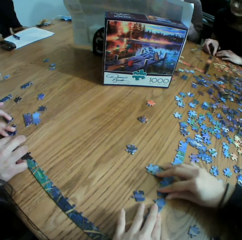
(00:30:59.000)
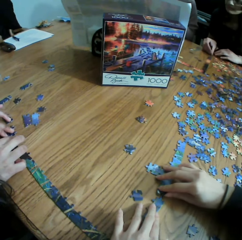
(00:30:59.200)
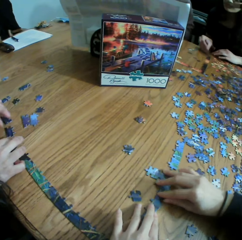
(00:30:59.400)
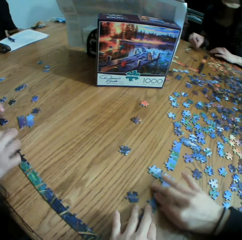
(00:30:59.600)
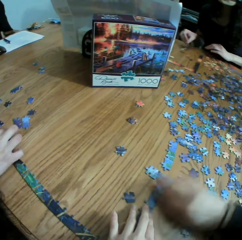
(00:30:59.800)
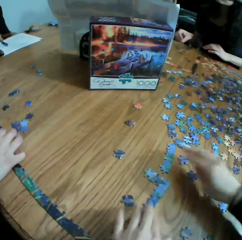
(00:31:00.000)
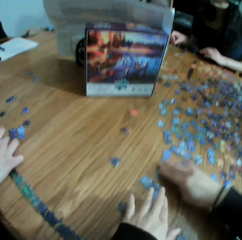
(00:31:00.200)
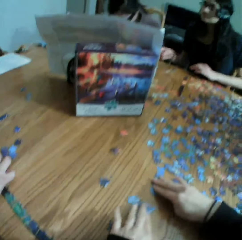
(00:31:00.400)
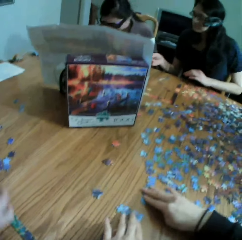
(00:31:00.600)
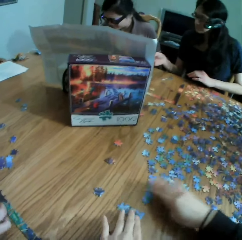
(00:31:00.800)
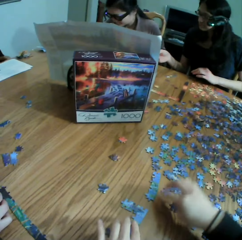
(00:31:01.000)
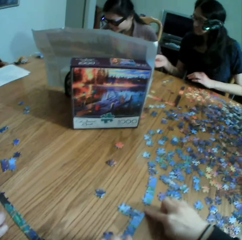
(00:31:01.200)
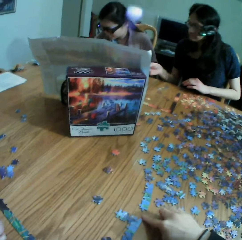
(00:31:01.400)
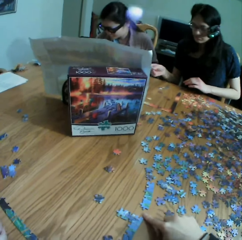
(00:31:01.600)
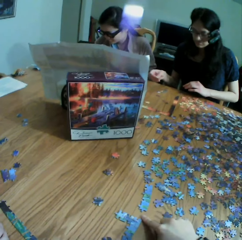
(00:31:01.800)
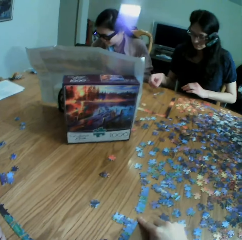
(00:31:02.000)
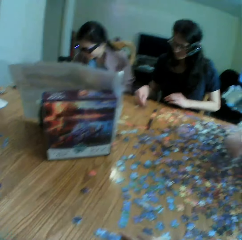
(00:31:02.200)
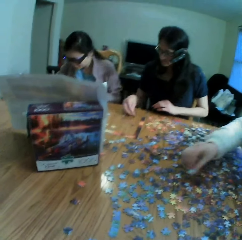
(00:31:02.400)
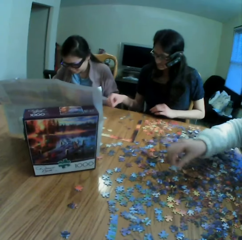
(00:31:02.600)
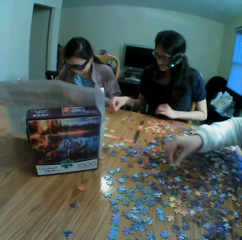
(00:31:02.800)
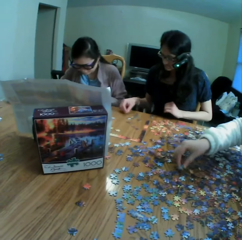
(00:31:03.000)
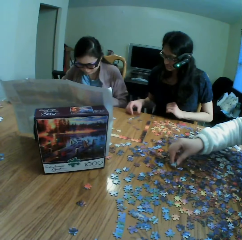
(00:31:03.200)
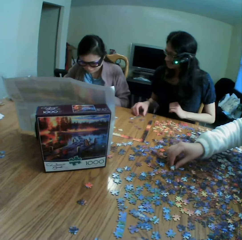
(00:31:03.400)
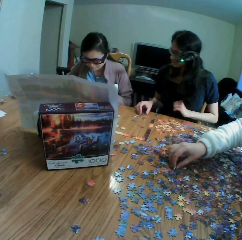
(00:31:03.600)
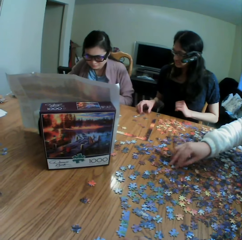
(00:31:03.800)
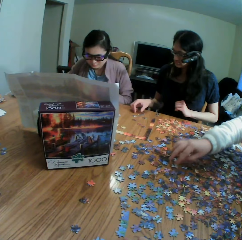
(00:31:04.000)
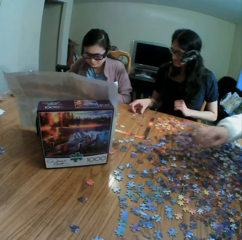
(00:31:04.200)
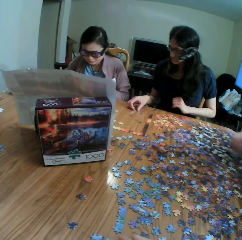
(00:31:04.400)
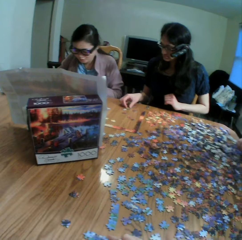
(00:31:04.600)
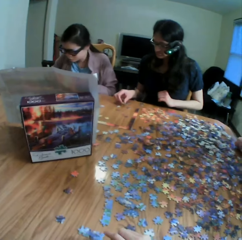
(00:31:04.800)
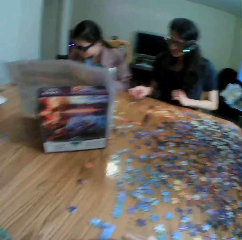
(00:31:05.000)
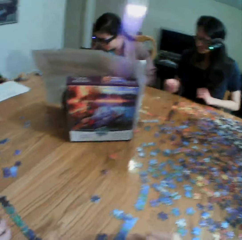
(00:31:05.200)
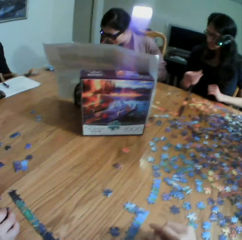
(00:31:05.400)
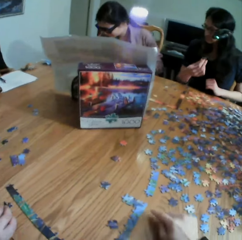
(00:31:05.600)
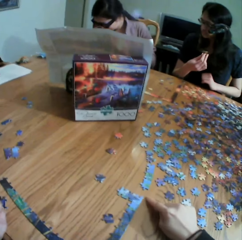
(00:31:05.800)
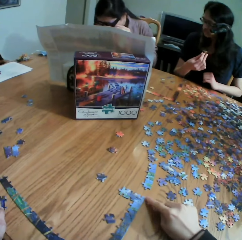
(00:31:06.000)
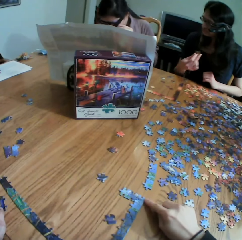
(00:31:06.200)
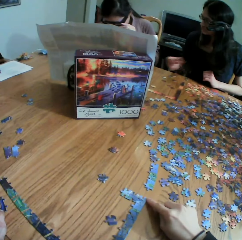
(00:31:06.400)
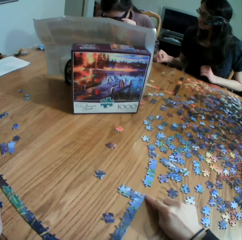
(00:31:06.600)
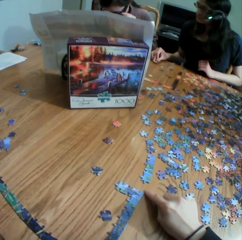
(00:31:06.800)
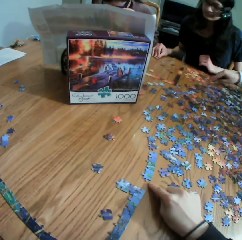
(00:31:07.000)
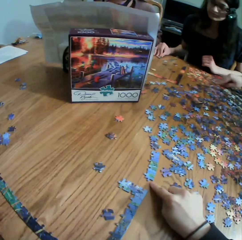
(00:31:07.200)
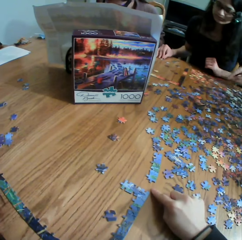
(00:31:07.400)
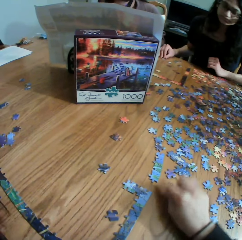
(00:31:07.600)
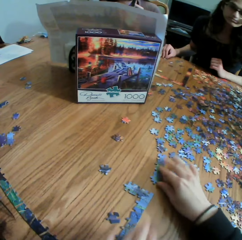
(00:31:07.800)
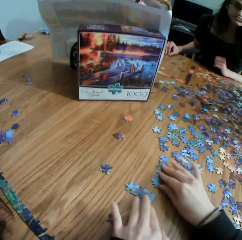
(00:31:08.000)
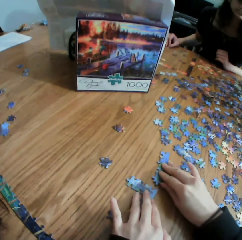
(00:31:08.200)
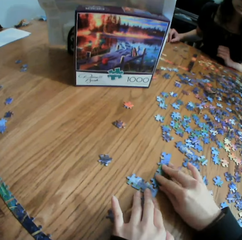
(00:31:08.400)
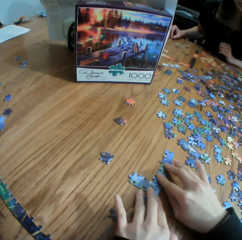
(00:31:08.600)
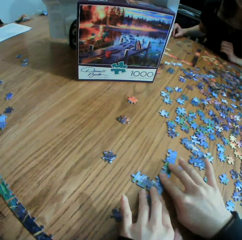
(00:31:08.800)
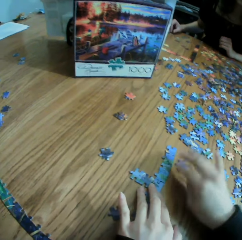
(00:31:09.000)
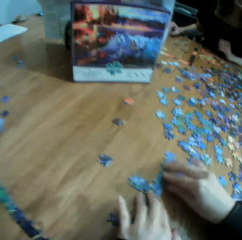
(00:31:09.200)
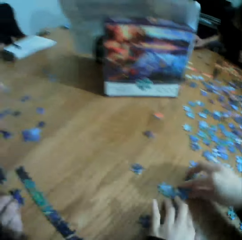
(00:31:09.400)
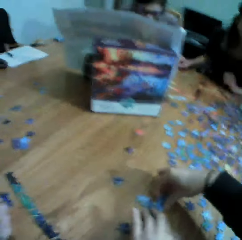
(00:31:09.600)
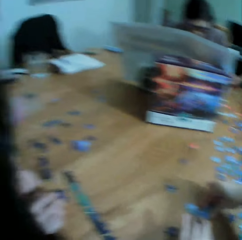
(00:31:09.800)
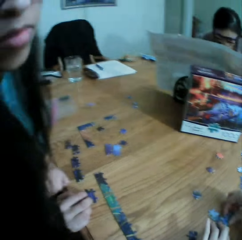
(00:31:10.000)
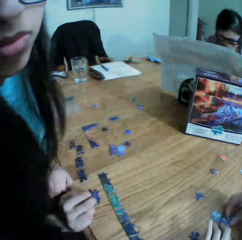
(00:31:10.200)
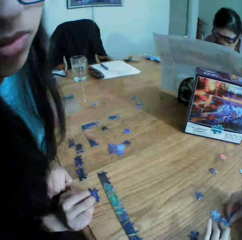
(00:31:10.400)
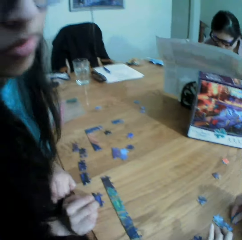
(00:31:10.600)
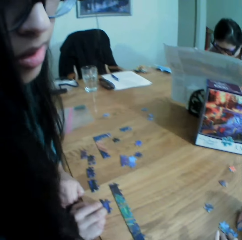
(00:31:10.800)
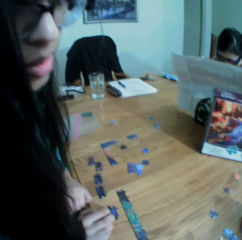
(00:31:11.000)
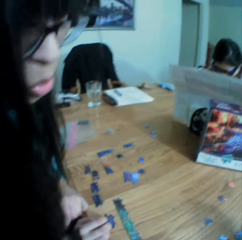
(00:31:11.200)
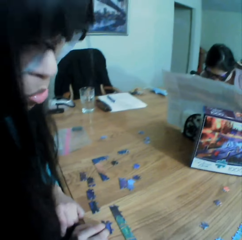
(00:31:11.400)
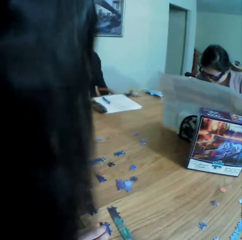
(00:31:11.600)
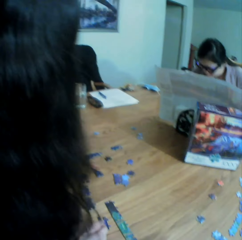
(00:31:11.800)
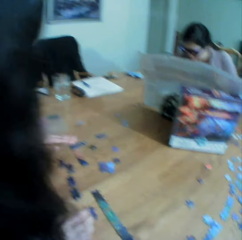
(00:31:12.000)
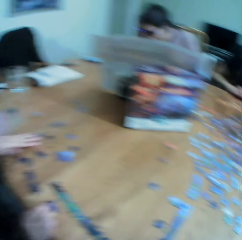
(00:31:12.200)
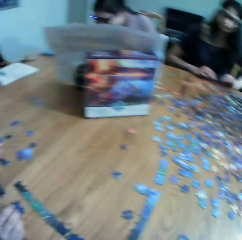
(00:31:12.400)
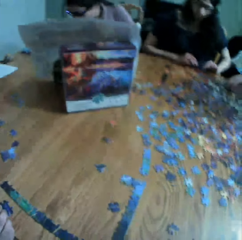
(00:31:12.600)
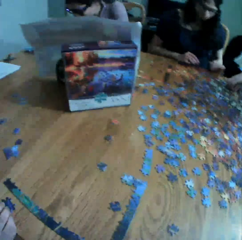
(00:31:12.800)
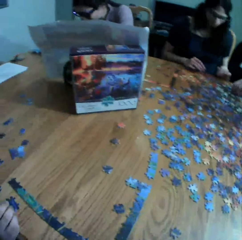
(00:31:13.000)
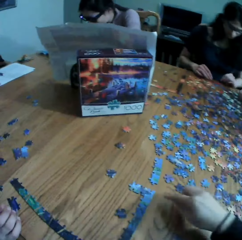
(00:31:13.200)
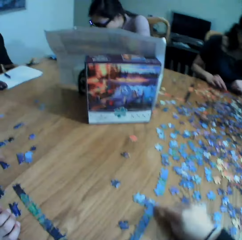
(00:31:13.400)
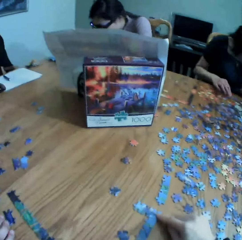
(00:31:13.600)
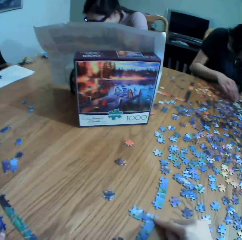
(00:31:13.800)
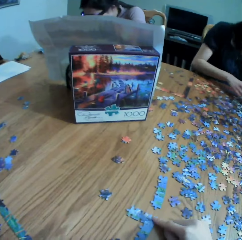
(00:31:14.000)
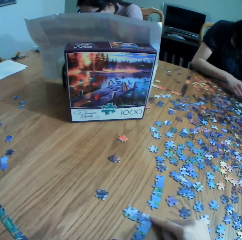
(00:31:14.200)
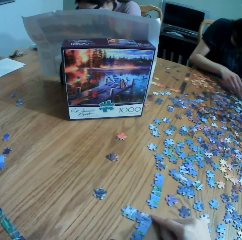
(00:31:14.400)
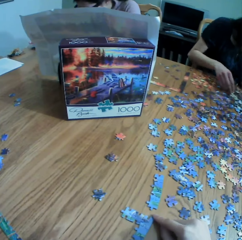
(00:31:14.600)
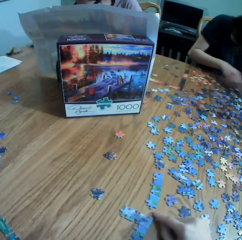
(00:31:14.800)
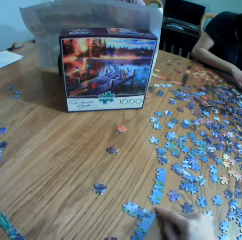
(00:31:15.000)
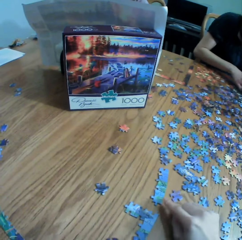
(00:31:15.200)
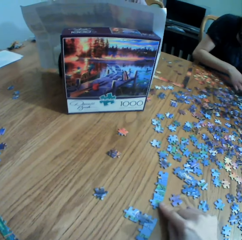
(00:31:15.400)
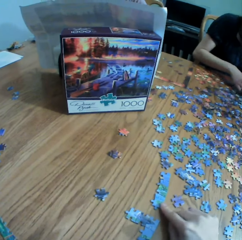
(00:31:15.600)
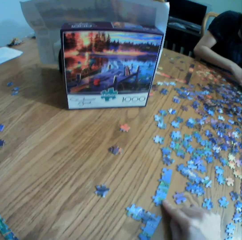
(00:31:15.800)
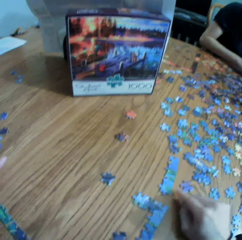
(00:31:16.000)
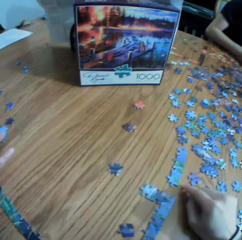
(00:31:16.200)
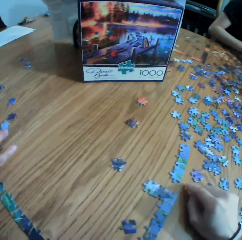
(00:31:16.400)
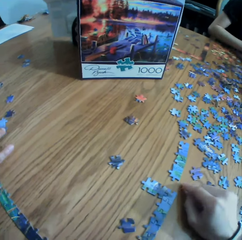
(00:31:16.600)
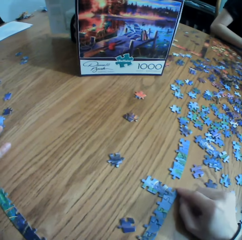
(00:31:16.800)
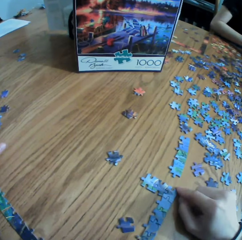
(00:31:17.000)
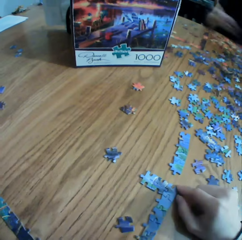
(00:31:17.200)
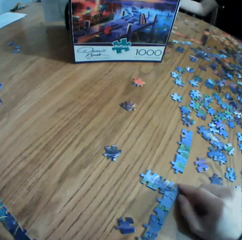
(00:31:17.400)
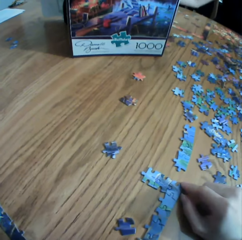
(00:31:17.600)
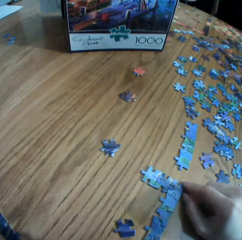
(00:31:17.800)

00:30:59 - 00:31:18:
The camera wearer converses with the colleagues. They look at the colleagues. They point at the puzzles. They join the puzzles. They look at a woman. They converse with the woman. They point at the puzzle.

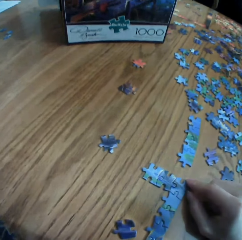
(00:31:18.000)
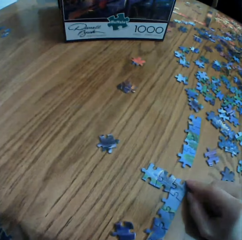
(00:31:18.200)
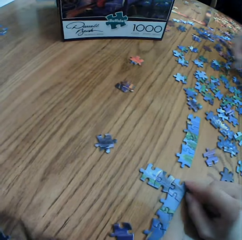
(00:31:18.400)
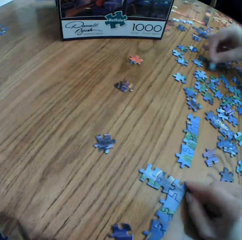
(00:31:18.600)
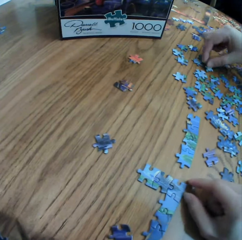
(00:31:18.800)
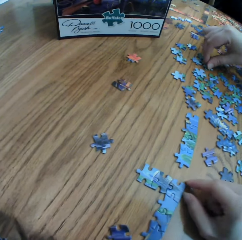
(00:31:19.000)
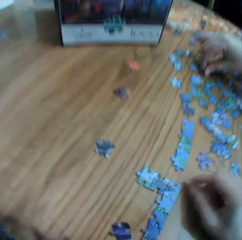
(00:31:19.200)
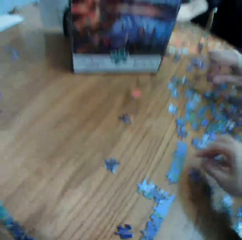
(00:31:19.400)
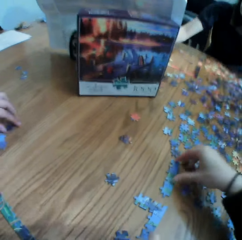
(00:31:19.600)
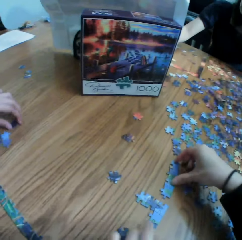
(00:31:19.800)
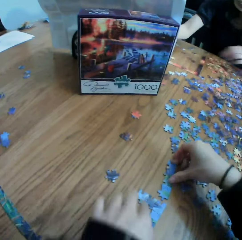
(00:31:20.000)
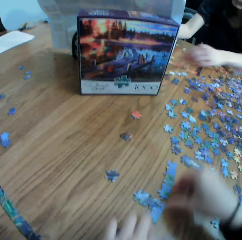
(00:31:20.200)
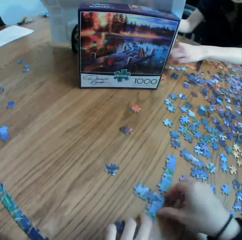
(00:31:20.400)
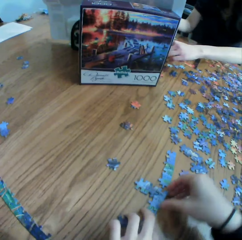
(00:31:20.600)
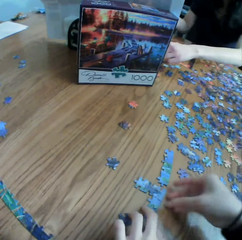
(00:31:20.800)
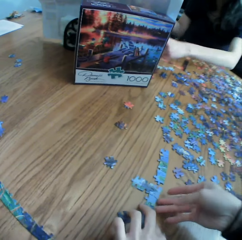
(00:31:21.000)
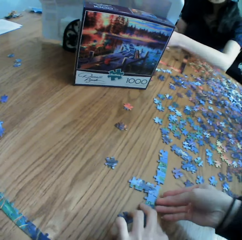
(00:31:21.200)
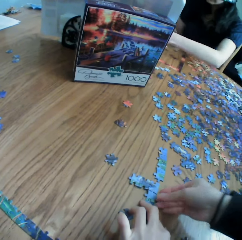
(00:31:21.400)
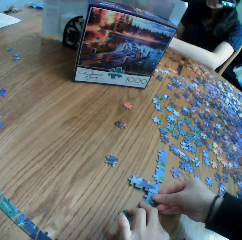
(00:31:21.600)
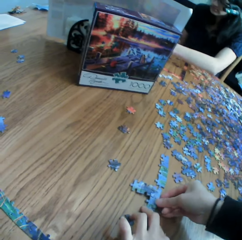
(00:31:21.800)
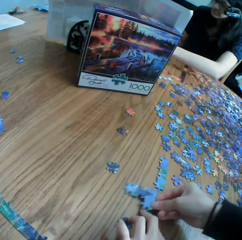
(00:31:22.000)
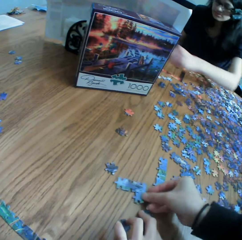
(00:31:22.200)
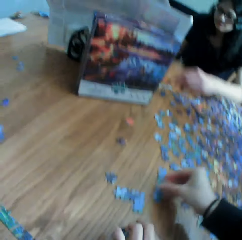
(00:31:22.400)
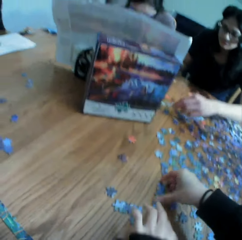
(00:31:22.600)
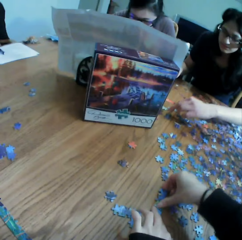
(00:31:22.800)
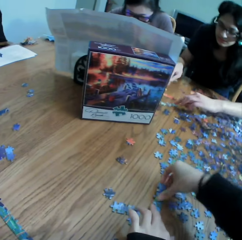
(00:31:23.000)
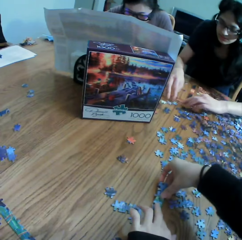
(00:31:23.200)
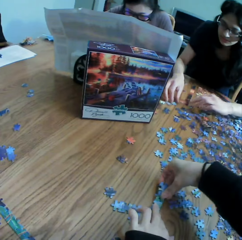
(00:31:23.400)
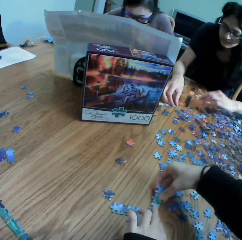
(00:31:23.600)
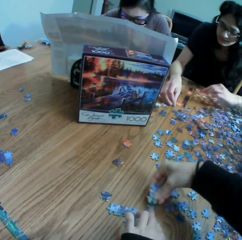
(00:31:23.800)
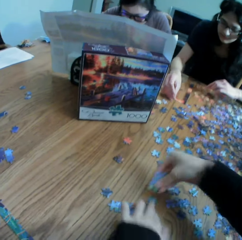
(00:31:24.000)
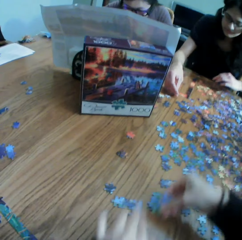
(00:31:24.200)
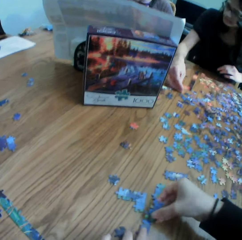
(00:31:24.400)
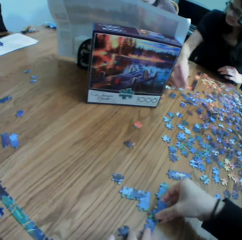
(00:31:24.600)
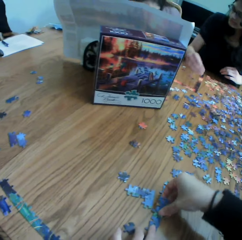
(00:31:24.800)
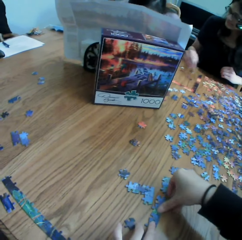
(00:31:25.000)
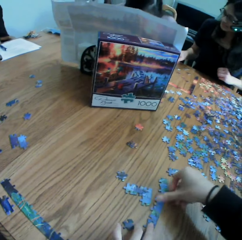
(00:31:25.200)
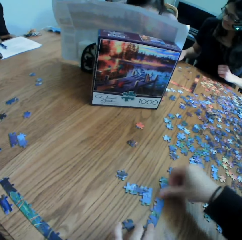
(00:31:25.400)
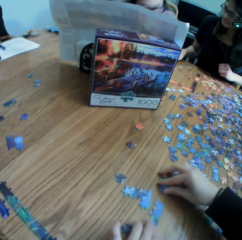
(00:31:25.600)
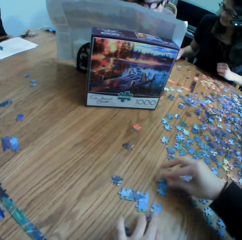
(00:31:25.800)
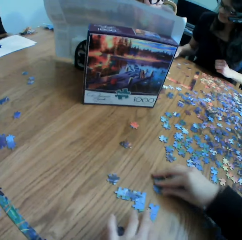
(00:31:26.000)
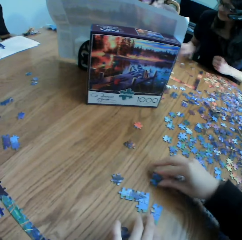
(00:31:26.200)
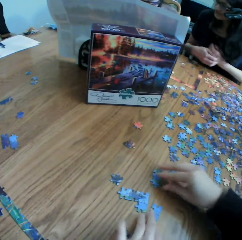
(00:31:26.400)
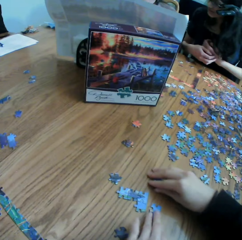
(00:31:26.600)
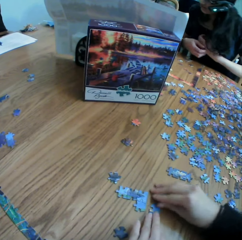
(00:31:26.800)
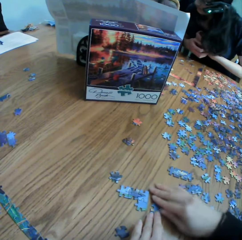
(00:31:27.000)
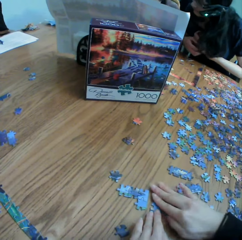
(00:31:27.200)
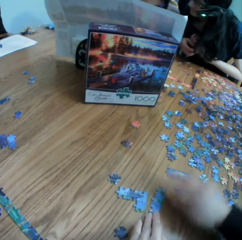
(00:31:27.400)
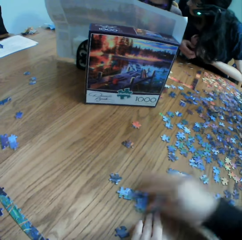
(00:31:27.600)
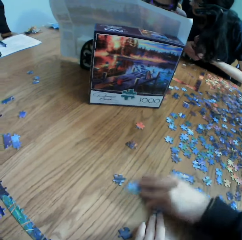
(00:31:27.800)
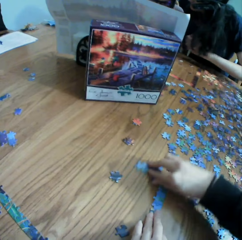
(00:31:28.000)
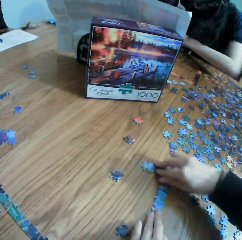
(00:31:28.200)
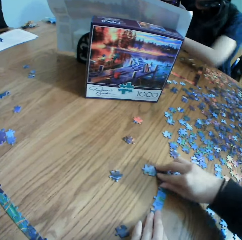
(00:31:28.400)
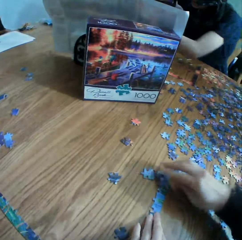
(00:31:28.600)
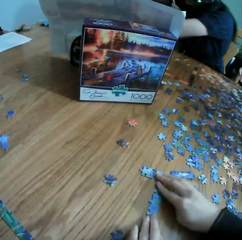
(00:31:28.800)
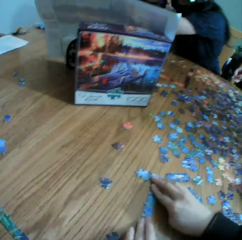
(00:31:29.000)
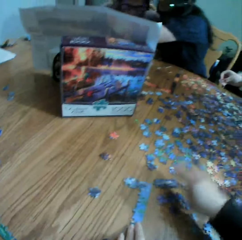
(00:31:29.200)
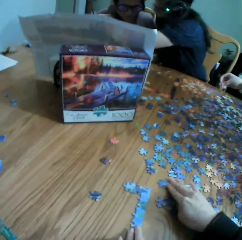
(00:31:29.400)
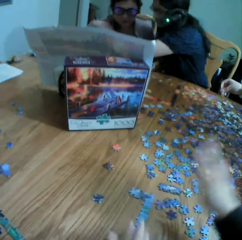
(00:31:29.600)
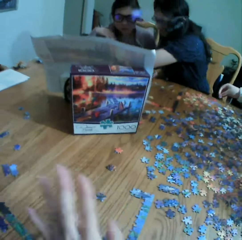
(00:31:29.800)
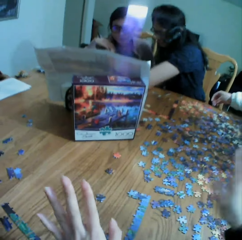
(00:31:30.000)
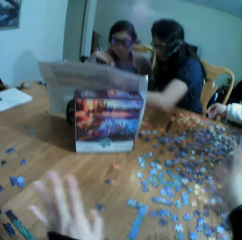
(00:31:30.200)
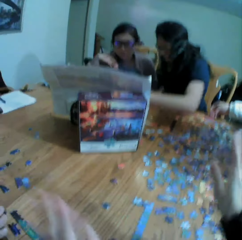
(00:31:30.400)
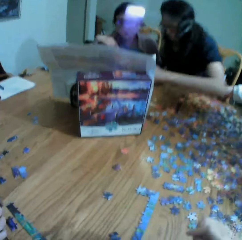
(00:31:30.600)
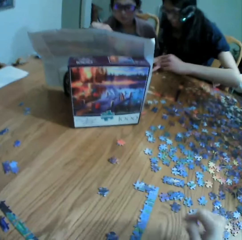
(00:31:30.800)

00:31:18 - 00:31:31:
The camera wearer moves the puzzles. They remove the jigsaw clipart from the puzzle. They put the puzzle on the table. They talk. They join the puzzle. They play the jigsaw puzzle with a lady. They move the puzzles. They talk to the lady. They move the puzzles on the table. They move the hands.
